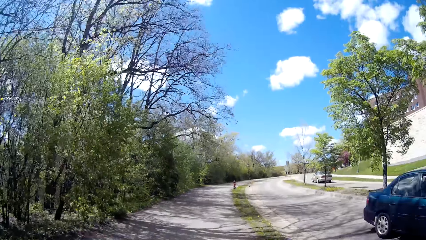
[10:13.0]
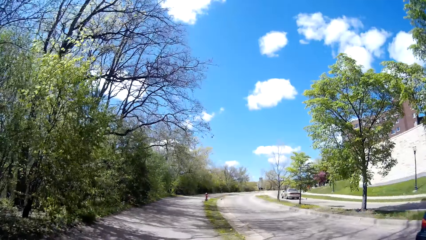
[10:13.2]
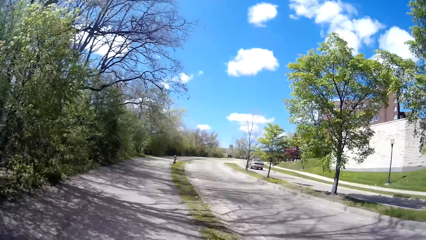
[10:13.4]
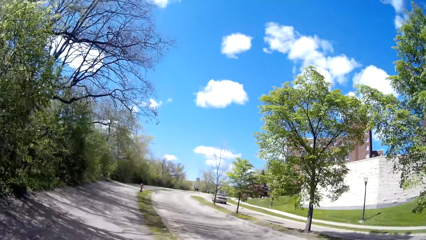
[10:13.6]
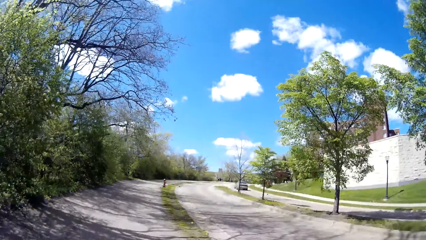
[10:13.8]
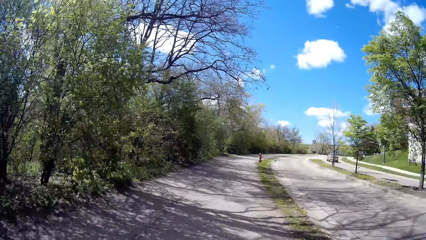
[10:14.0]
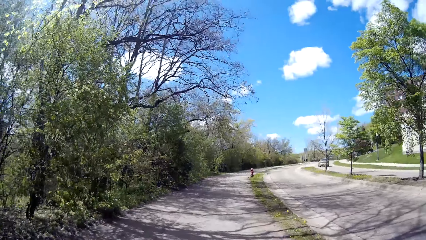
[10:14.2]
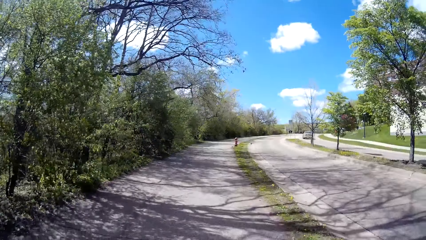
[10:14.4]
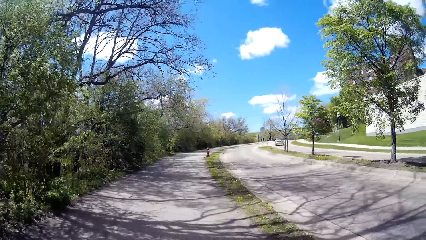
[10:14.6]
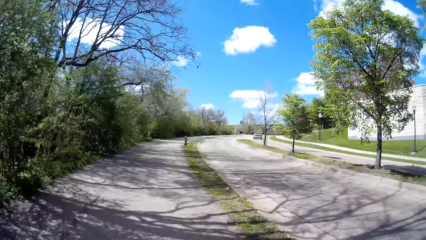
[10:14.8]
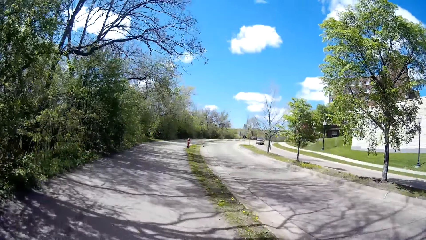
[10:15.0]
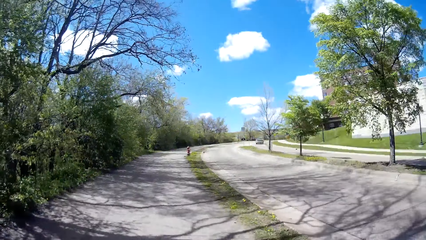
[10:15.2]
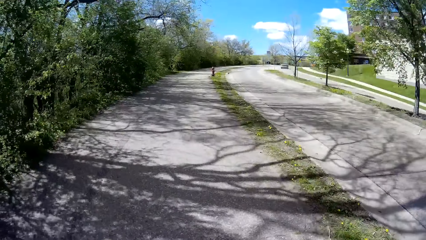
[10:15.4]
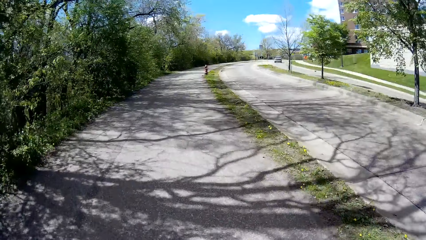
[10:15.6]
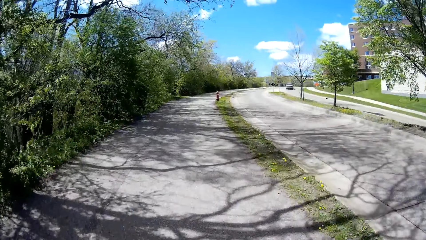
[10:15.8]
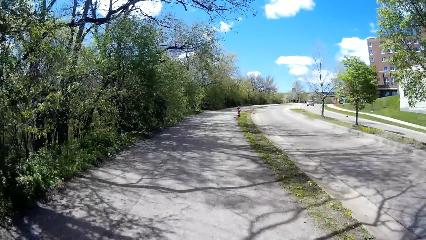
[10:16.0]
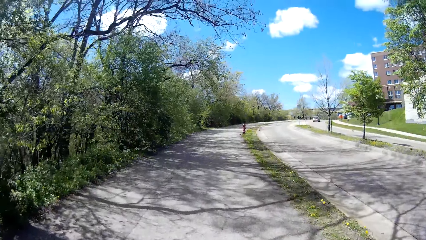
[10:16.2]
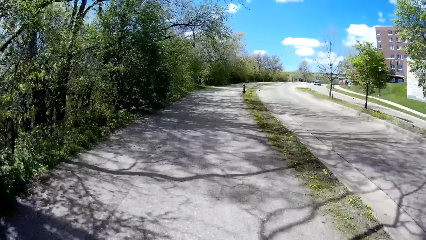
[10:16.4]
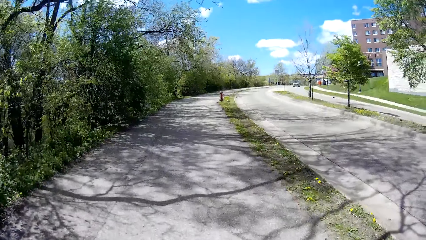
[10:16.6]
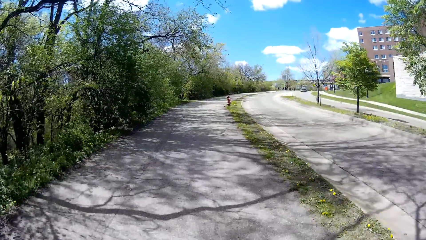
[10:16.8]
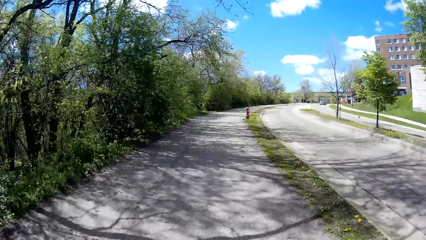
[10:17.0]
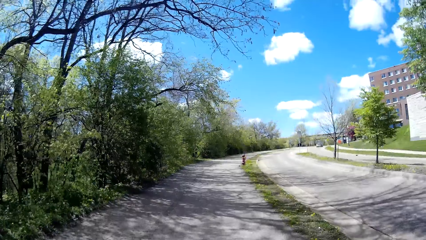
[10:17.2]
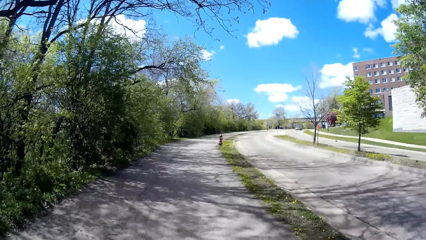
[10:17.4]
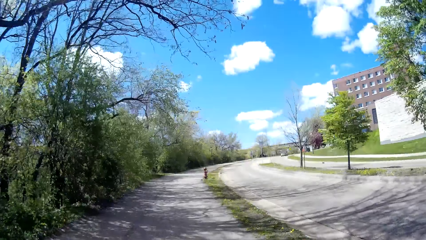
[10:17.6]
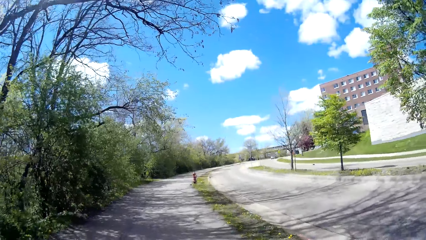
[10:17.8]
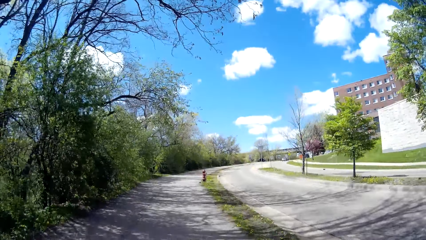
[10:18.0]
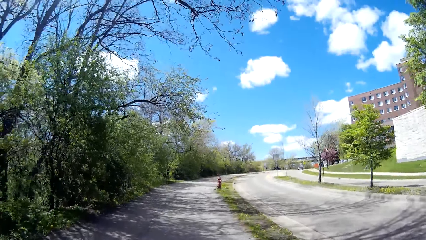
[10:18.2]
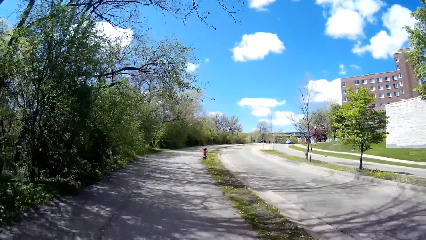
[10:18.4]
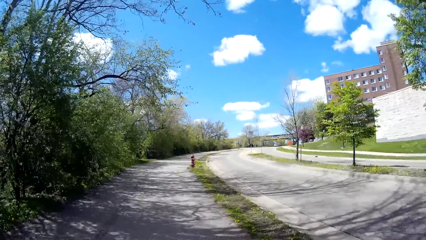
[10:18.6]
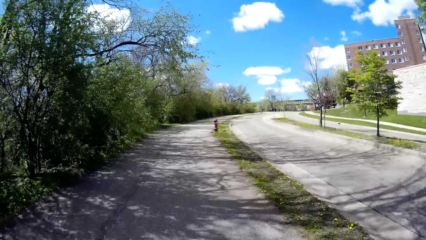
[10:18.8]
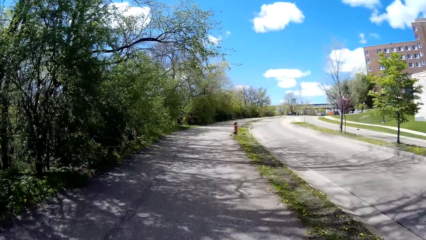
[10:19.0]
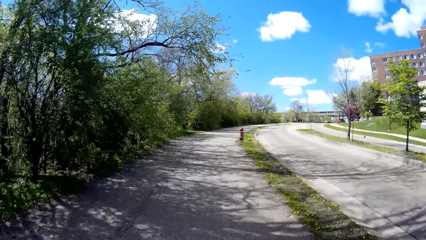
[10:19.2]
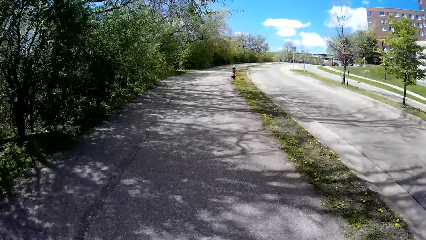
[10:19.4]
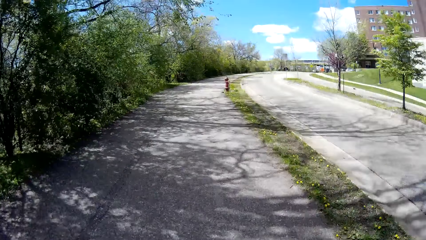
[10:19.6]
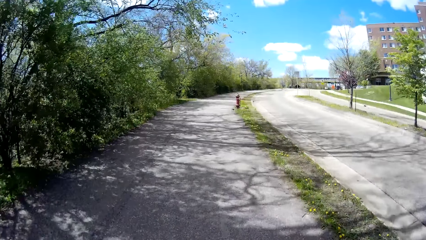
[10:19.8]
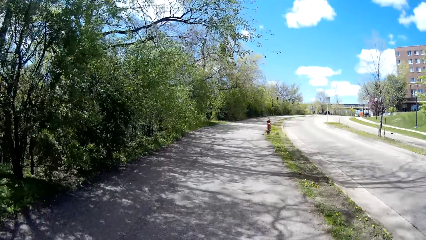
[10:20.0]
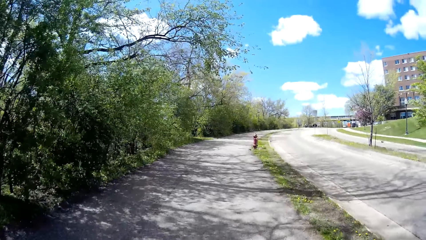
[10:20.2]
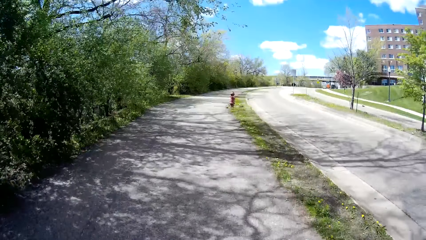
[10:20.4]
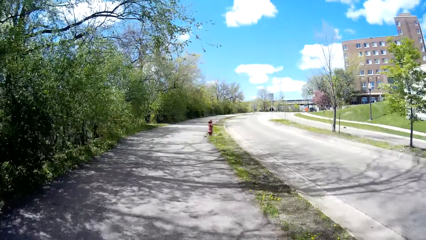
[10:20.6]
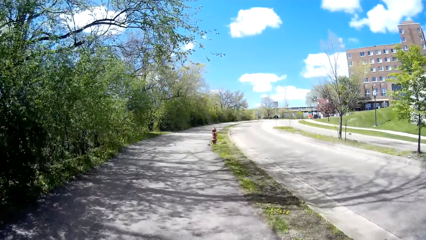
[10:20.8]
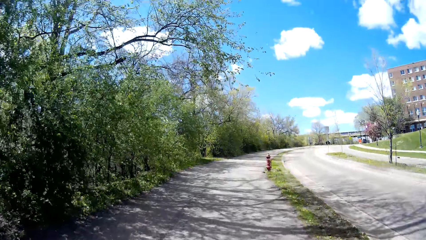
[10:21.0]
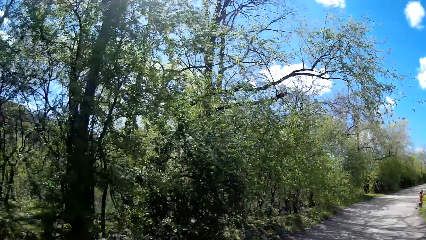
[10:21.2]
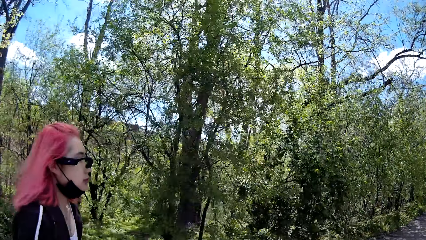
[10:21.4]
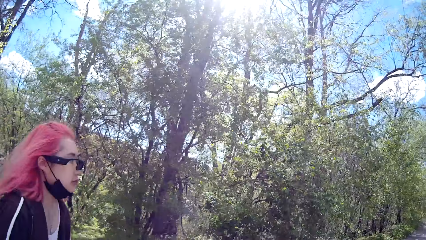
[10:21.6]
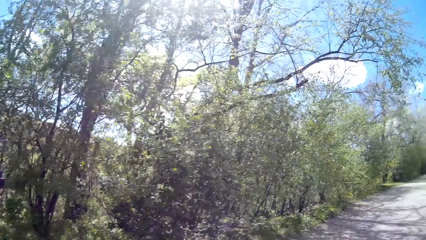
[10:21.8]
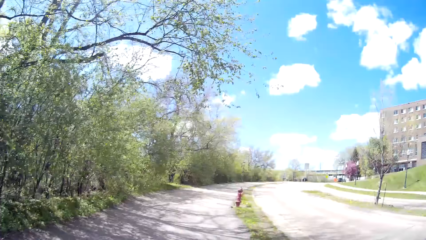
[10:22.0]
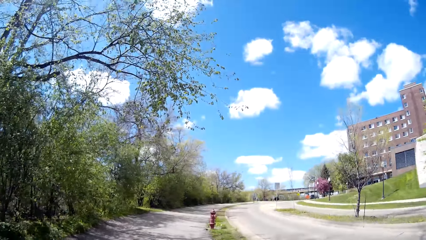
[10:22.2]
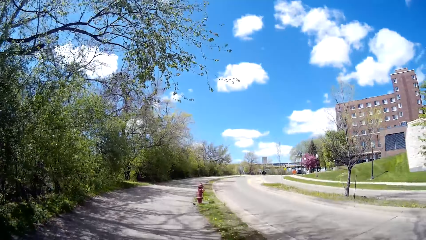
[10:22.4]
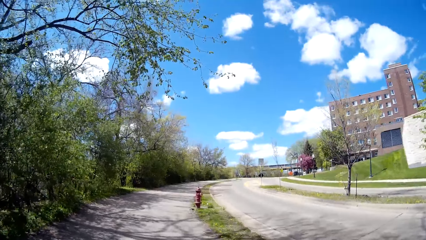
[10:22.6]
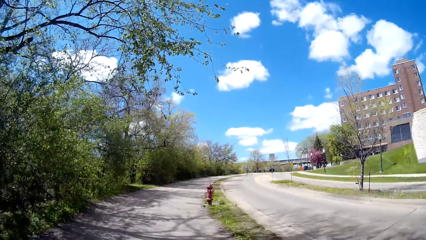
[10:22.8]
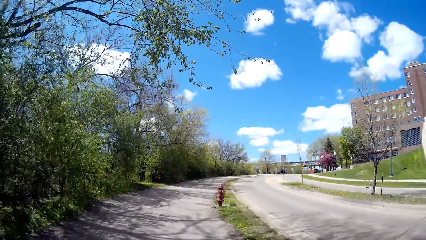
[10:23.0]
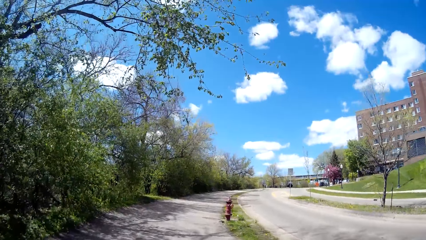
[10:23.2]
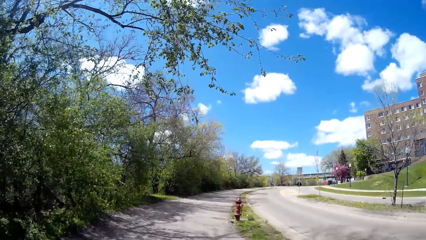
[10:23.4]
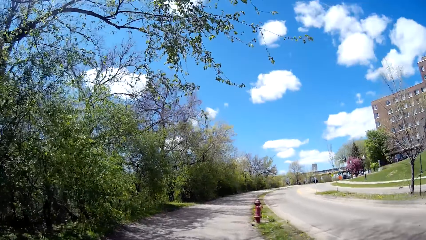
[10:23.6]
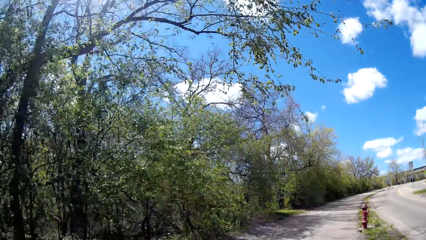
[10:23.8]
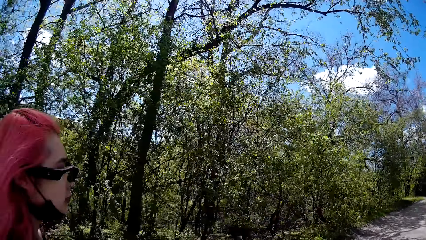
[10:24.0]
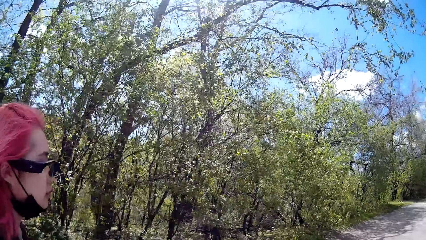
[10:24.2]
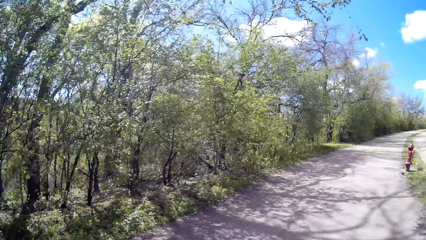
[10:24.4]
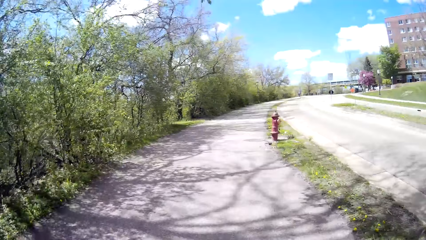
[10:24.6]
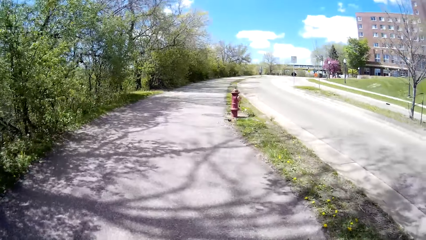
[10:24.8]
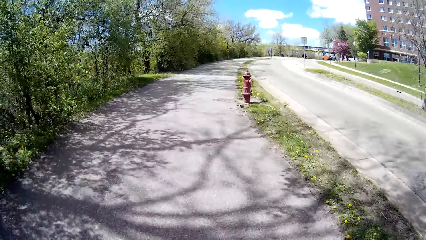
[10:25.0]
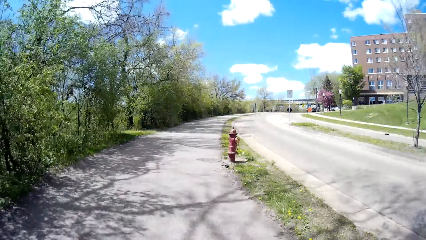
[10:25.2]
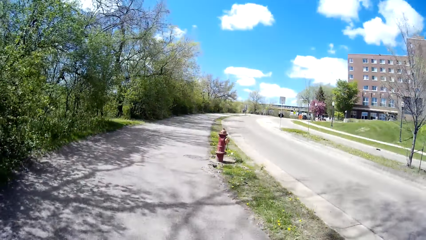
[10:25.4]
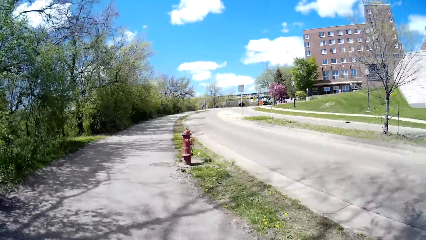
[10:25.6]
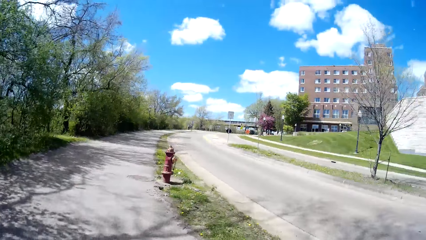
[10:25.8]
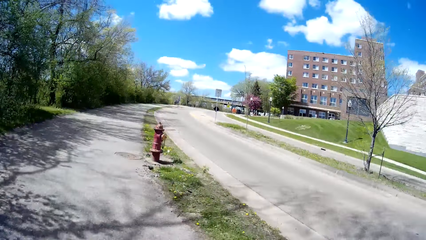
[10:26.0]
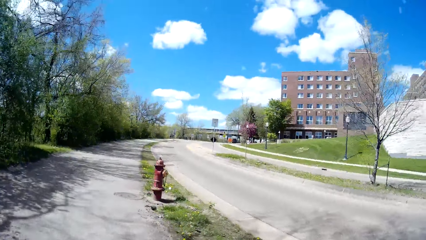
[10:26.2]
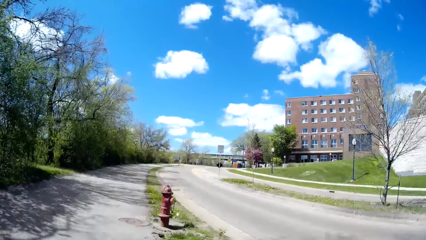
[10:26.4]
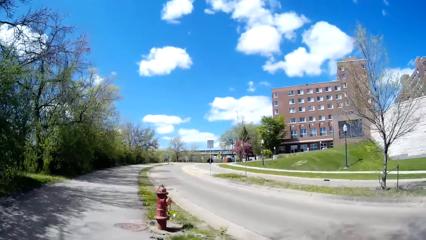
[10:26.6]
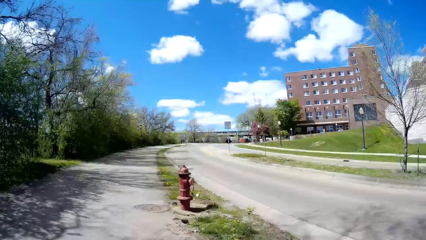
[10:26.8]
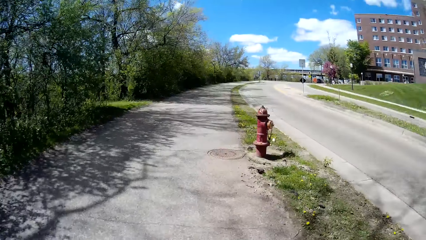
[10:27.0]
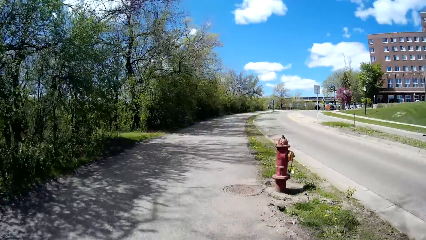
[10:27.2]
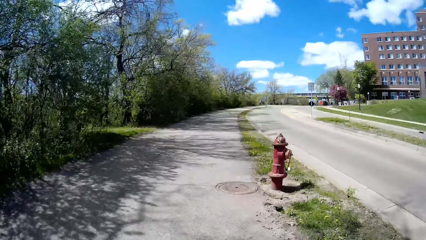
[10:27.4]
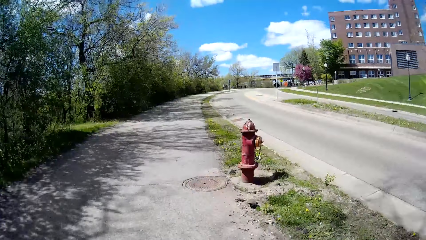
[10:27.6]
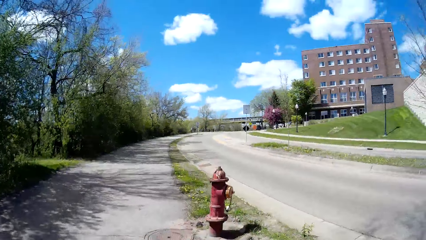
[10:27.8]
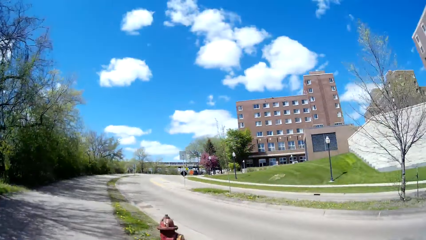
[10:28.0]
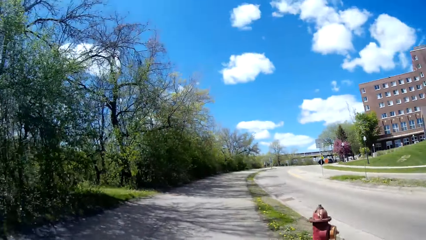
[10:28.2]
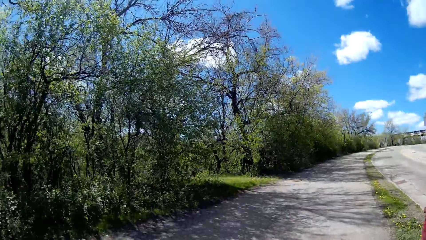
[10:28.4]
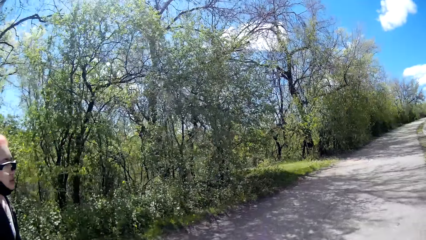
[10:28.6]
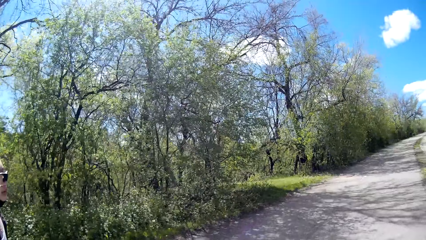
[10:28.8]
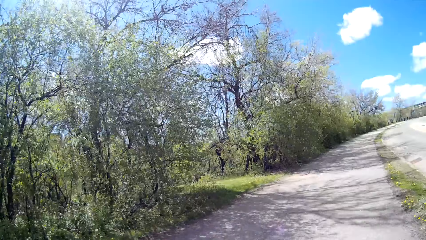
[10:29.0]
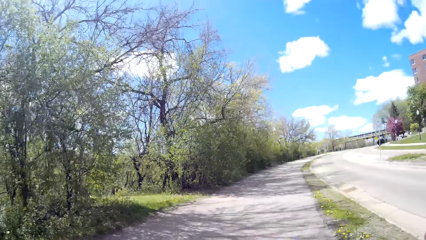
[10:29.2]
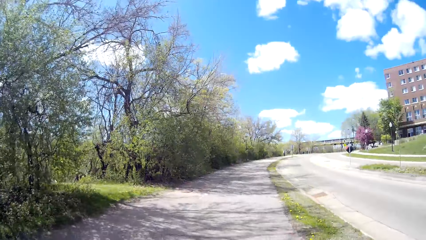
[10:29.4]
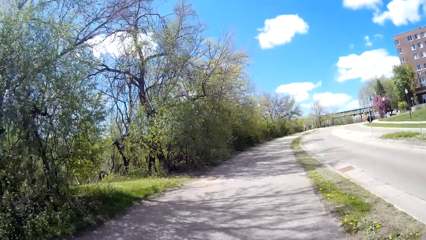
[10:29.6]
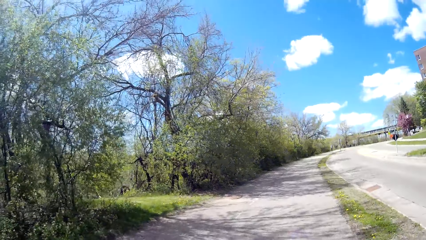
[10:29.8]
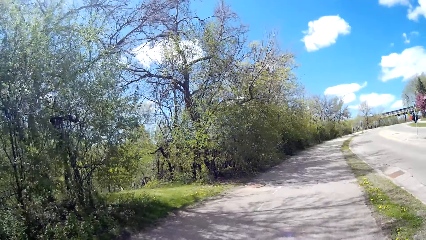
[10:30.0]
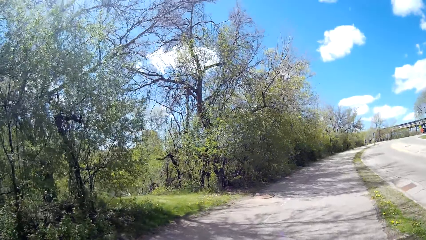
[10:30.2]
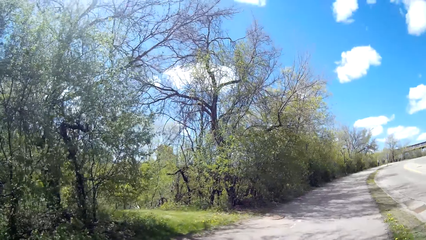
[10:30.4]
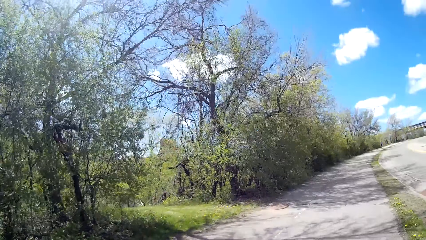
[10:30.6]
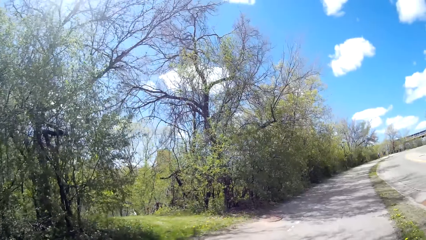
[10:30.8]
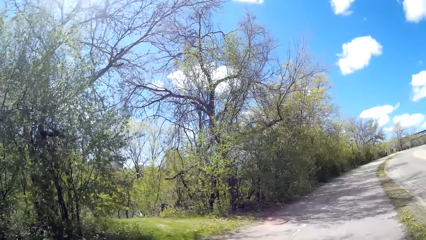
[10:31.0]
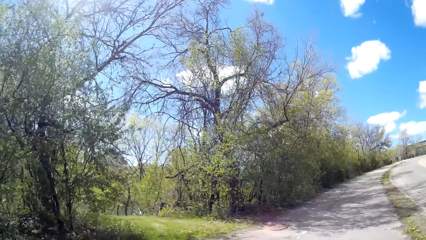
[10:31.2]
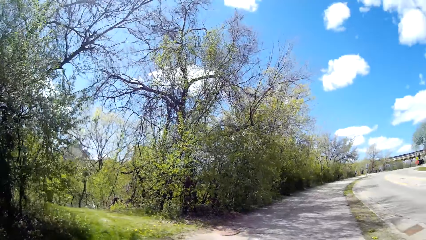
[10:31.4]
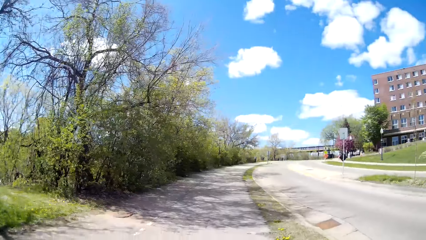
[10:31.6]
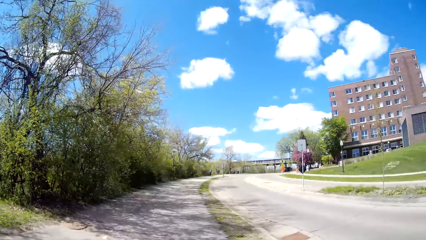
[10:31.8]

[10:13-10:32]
A car drives past the camera wearer along the road. The camera wearer interacts with the woman along the sidewalk. The woman interacts with the camera wearer along the sidewalk. The camera wearer talks to the woman and walks around on the road. They interact with the woman along the sidewalk.
